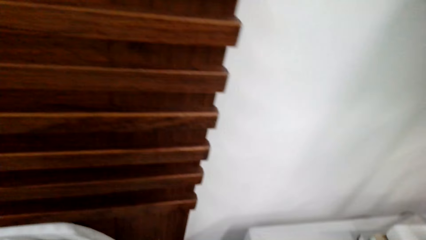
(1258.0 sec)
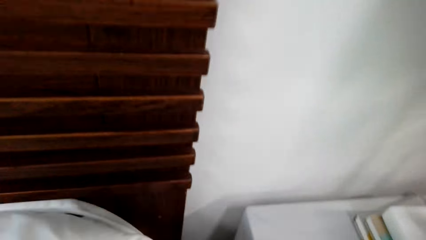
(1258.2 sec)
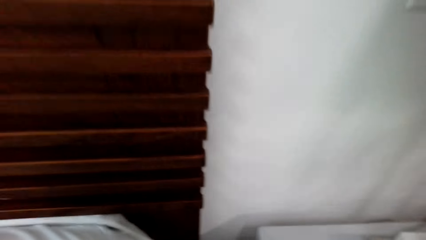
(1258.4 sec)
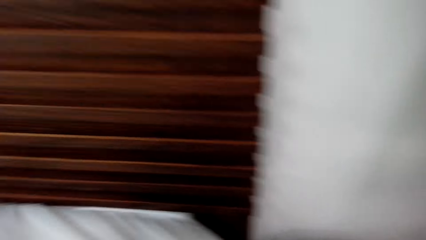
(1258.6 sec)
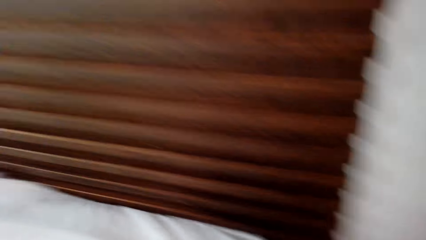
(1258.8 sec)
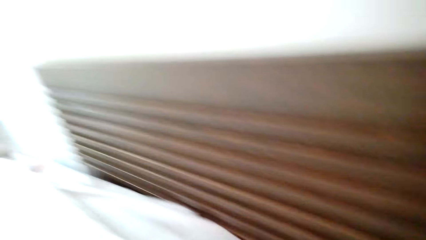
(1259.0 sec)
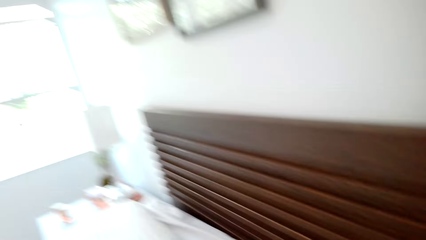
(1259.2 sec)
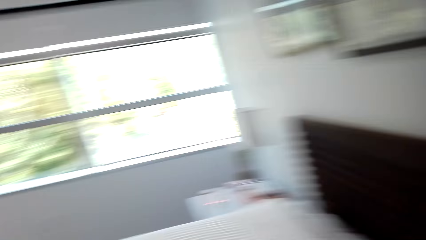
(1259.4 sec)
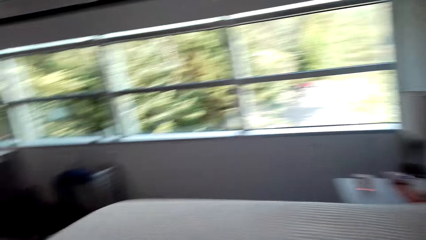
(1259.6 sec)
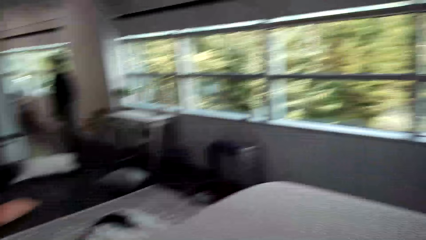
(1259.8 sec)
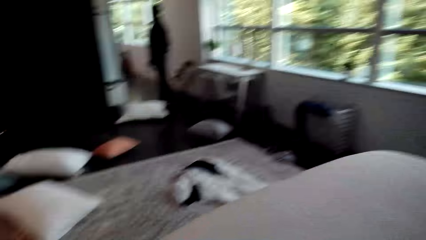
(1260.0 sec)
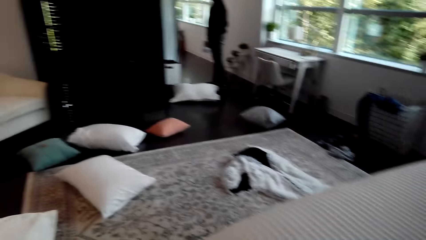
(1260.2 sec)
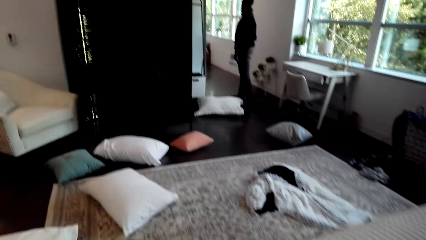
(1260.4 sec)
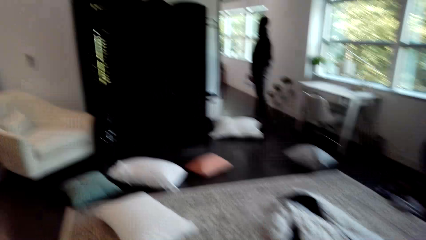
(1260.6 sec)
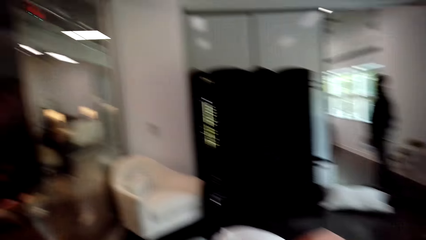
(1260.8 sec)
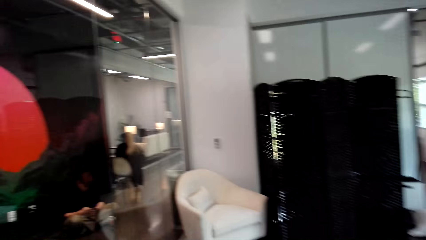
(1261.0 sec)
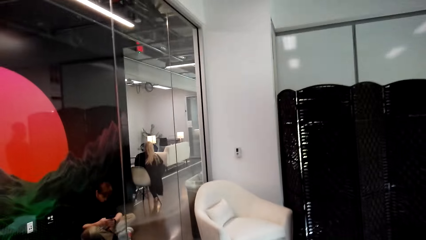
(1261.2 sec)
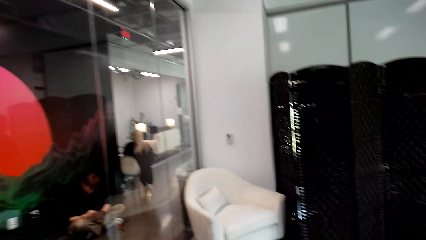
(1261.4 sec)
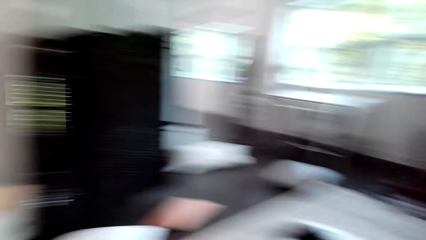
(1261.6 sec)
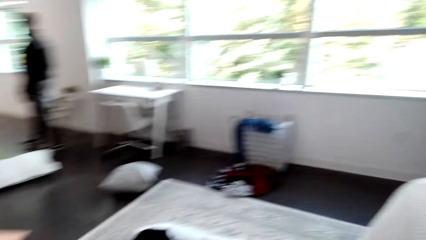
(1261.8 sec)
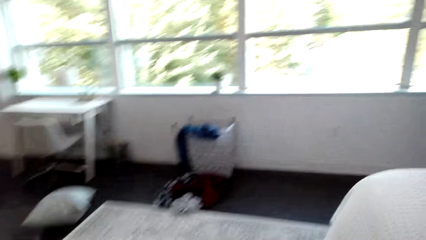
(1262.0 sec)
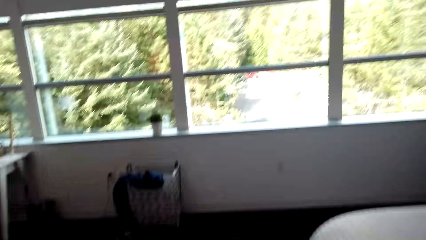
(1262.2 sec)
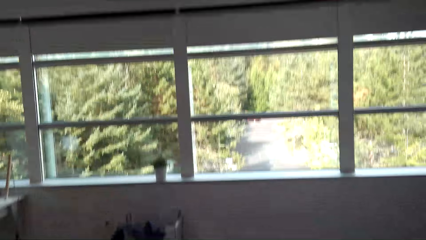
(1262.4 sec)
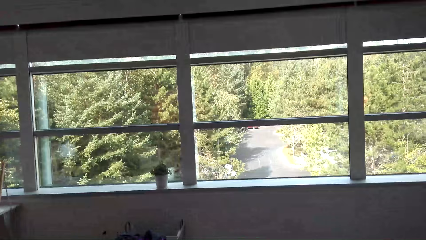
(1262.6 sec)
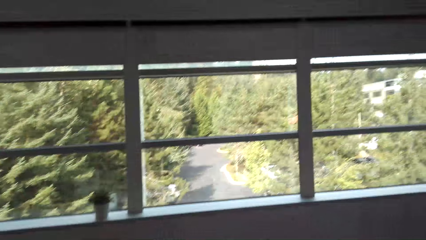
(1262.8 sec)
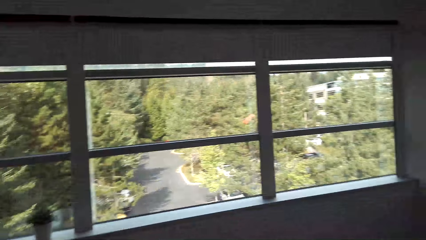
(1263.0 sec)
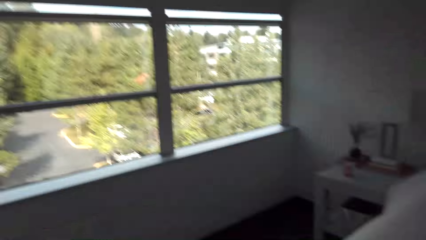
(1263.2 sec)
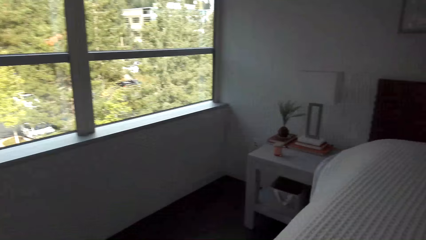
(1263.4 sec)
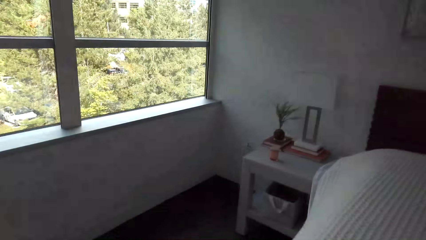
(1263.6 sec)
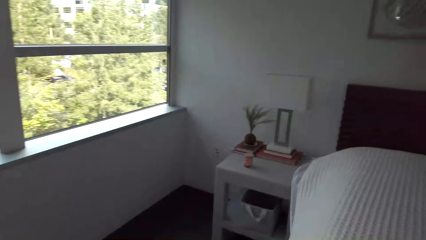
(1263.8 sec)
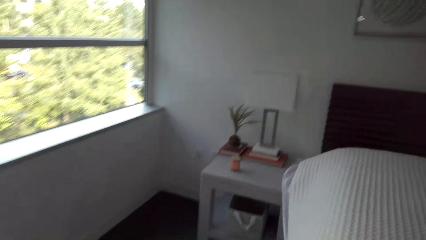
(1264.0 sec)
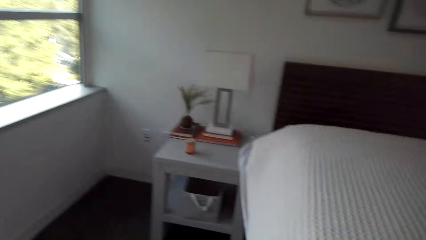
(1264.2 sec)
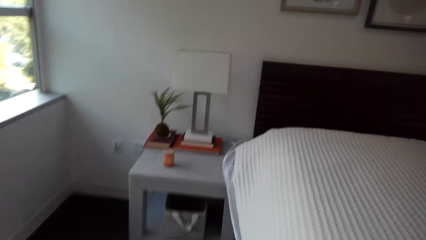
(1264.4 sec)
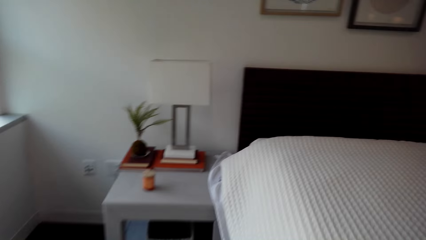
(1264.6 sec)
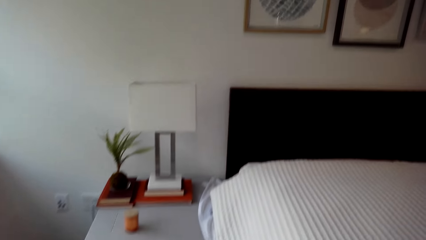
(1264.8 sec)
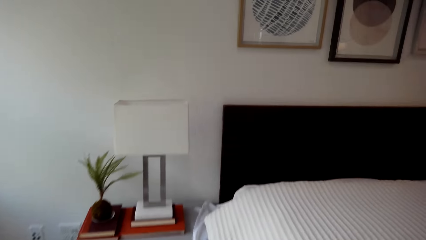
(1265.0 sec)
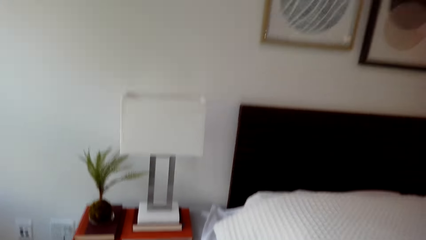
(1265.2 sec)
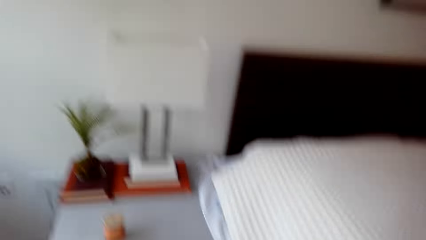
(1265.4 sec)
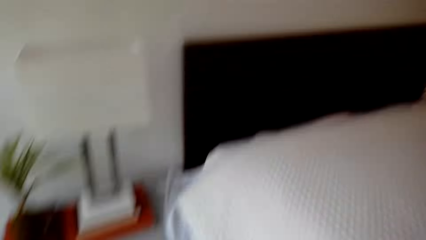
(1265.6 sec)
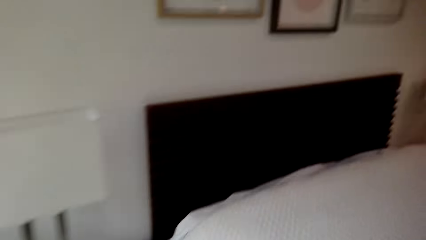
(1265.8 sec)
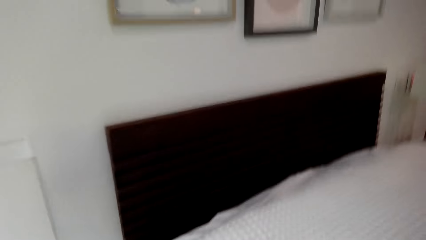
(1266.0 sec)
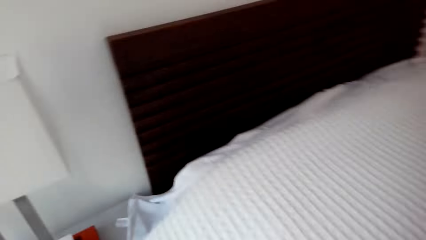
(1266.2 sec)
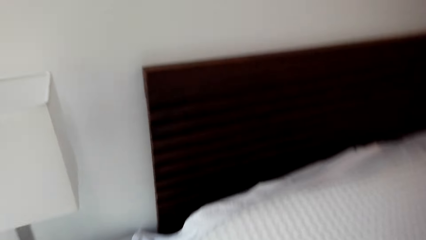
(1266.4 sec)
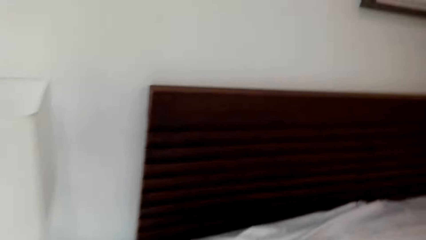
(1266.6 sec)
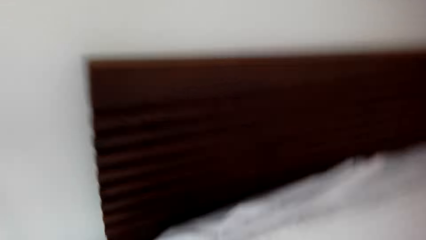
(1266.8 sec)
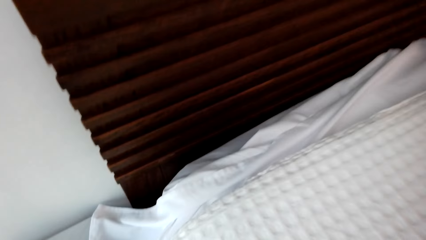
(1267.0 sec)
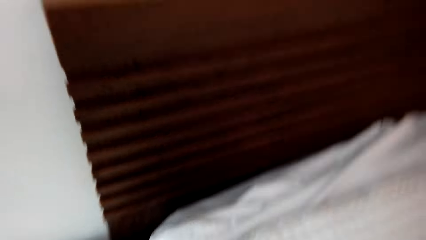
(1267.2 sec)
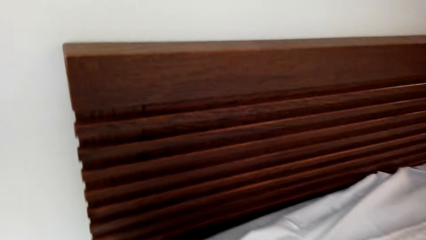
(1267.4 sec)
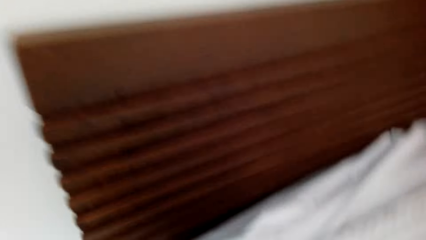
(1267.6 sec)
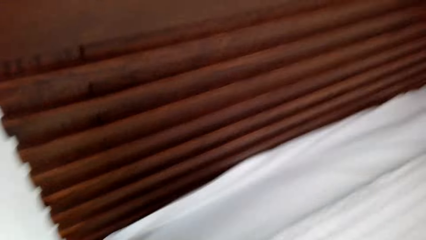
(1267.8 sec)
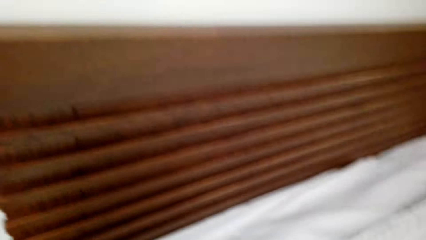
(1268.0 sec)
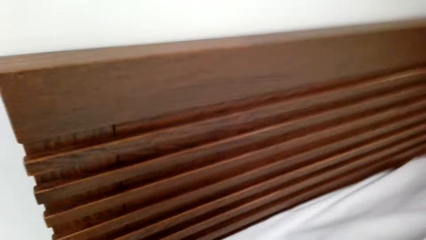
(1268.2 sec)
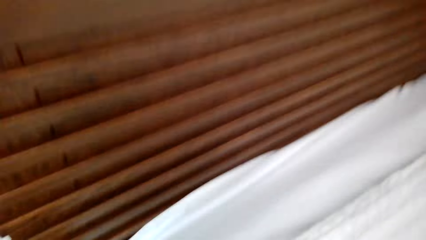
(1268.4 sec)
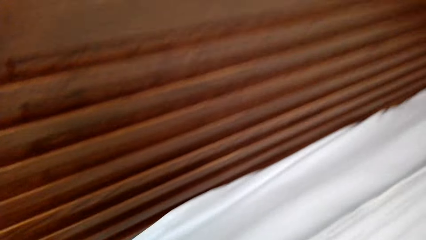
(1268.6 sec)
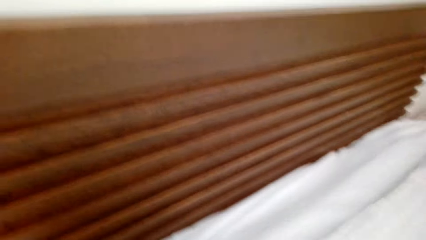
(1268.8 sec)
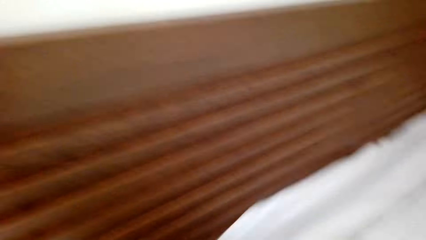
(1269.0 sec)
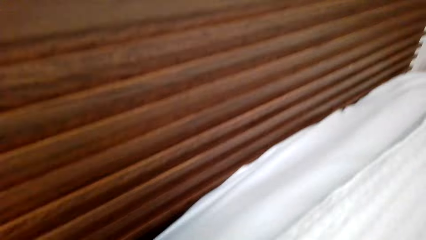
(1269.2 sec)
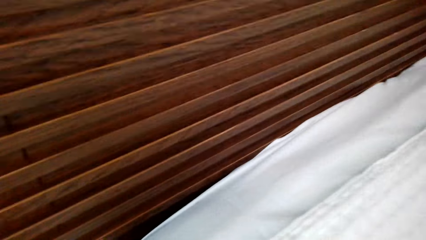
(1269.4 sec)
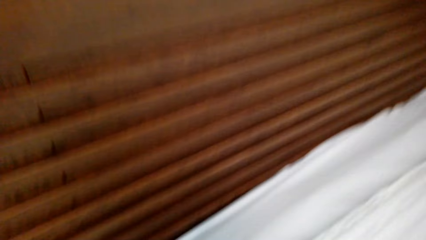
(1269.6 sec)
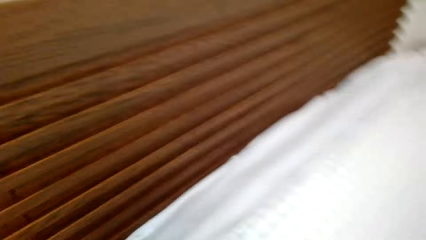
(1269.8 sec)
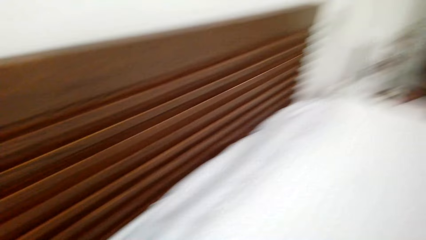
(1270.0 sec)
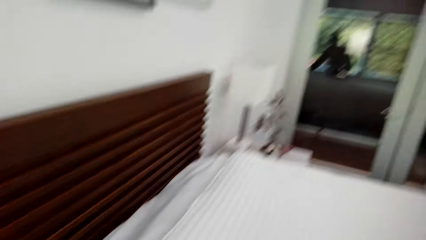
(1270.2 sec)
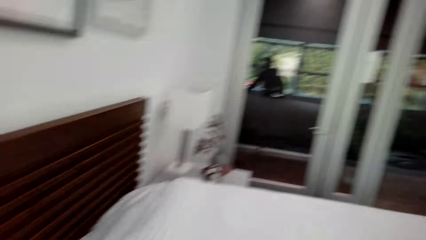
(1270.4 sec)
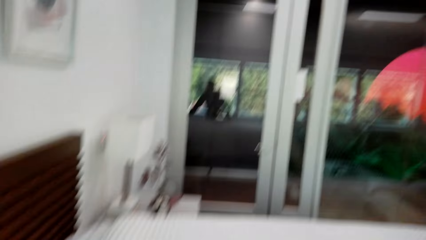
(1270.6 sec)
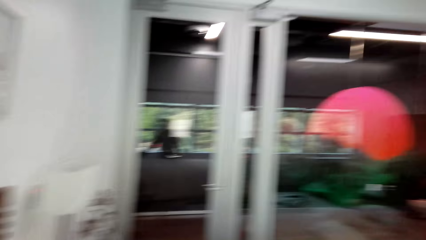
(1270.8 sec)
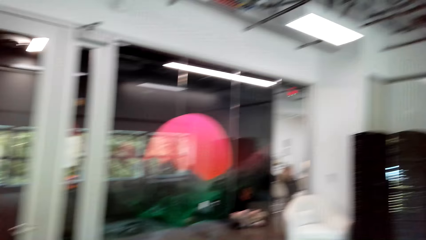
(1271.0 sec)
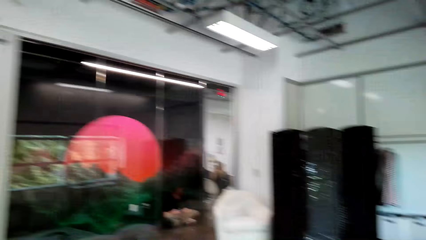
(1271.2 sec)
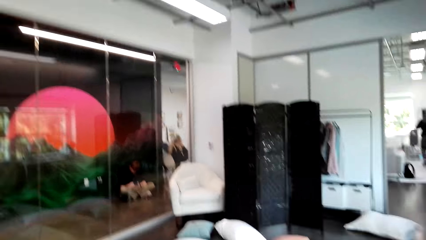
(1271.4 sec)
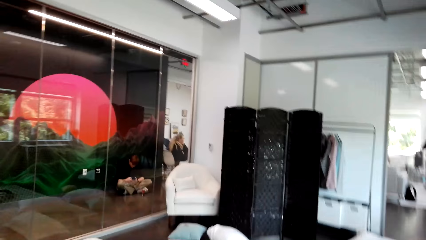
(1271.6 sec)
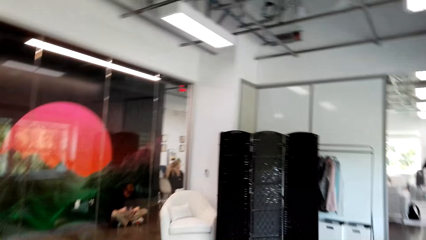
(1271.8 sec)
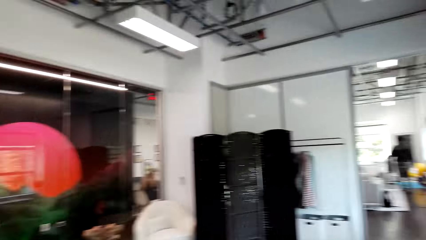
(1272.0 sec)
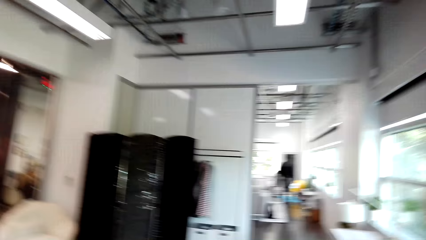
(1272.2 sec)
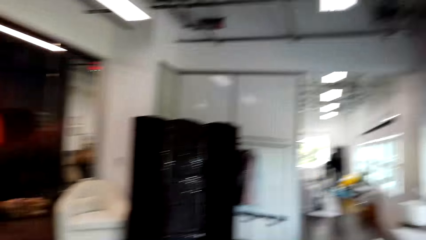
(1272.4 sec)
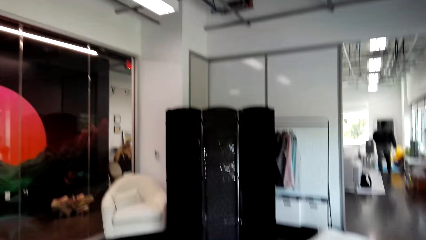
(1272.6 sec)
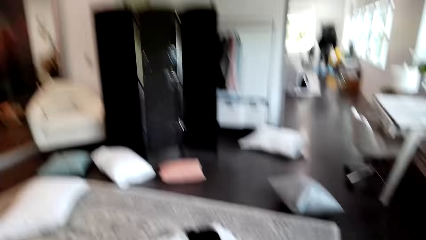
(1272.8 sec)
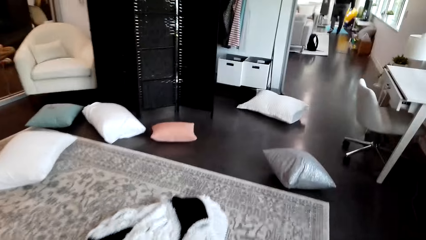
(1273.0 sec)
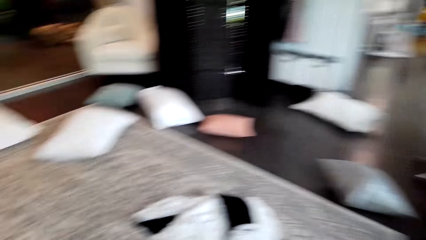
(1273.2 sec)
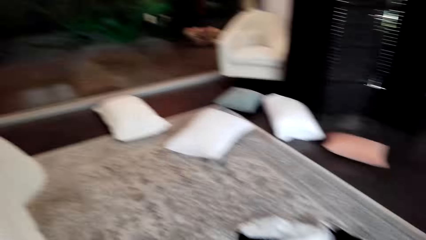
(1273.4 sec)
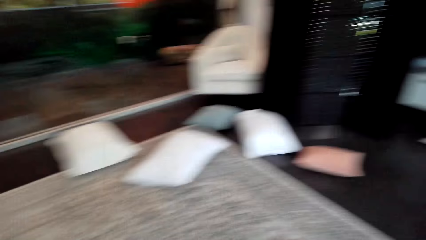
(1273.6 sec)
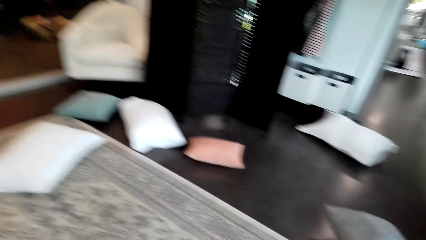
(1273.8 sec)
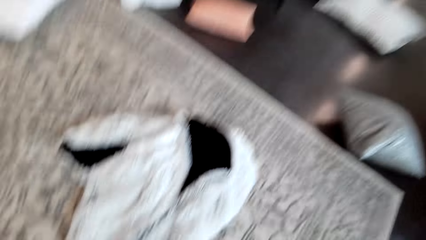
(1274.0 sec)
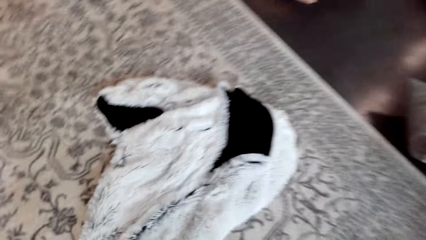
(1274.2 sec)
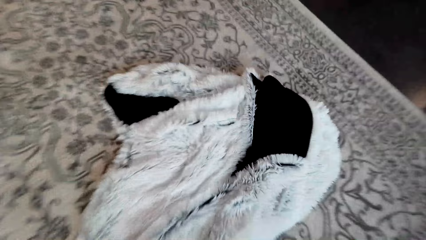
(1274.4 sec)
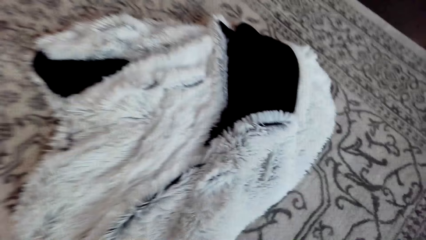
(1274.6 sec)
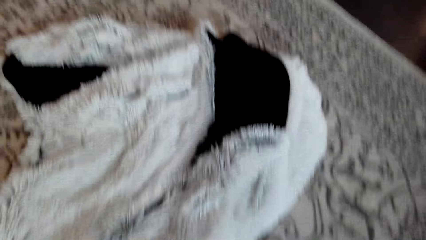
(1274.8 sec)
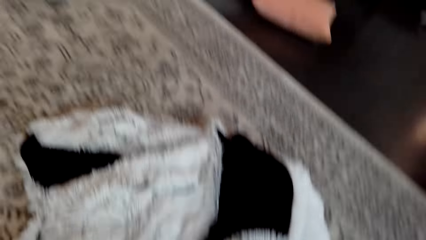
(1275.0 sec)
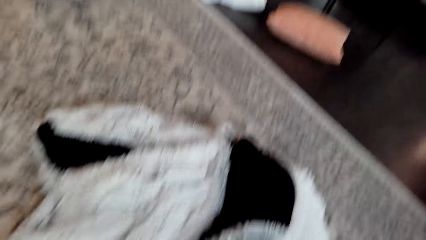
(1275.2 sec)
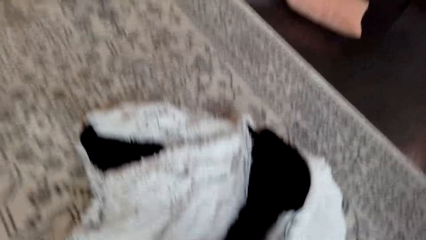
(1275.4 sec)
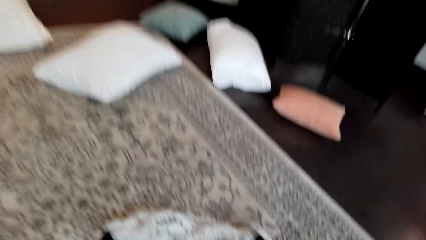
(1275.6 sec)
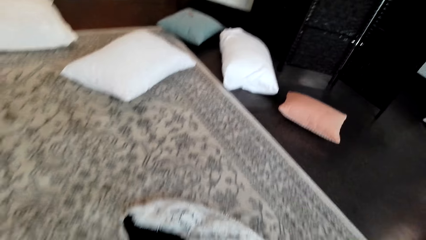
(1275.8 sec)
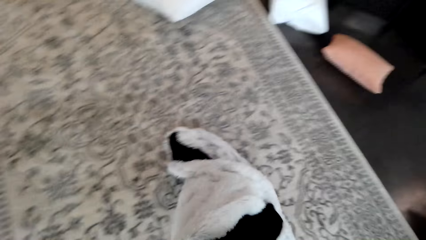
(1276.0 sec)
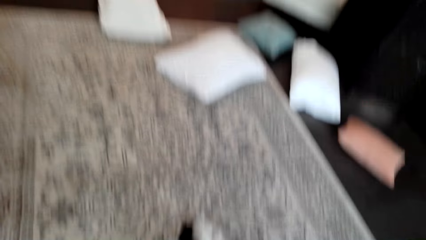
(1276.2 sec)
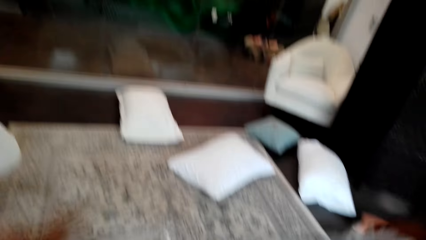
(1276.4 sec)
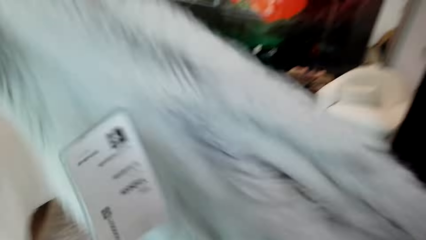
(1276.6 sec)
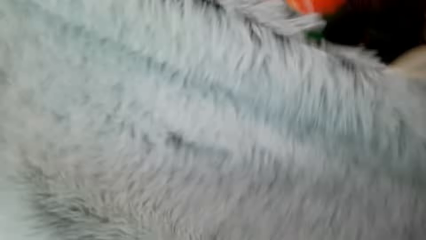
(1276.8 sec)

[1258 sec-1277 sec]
The camera wearer moves around. They pick up a woolen bedding from the bed.
